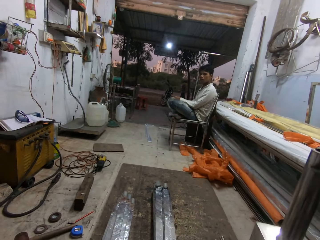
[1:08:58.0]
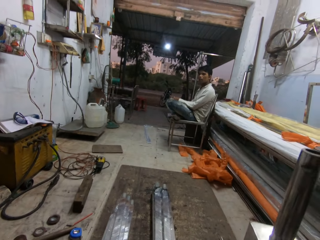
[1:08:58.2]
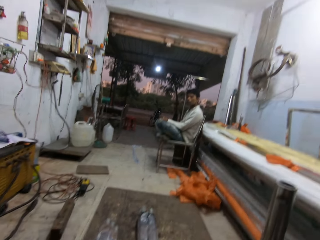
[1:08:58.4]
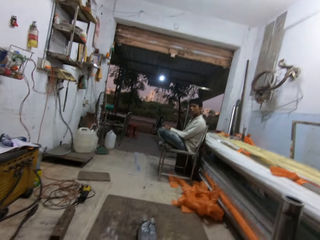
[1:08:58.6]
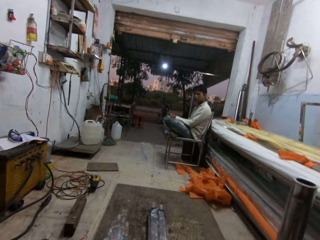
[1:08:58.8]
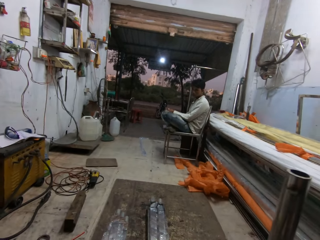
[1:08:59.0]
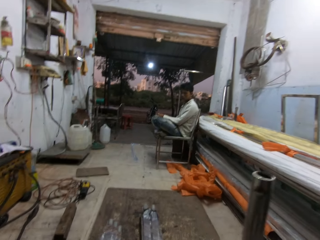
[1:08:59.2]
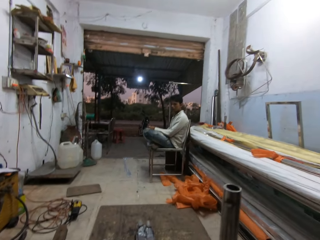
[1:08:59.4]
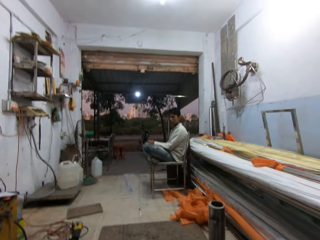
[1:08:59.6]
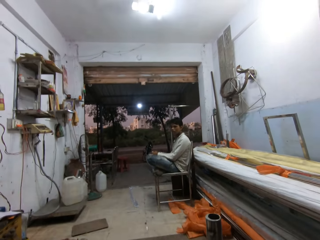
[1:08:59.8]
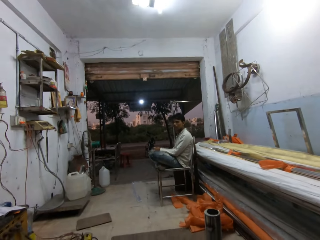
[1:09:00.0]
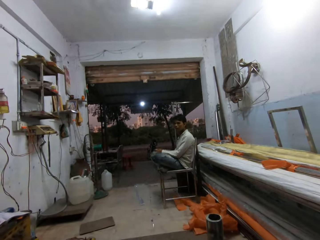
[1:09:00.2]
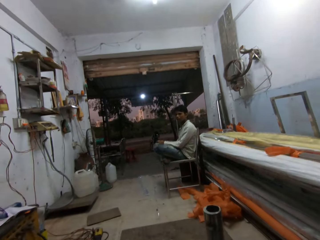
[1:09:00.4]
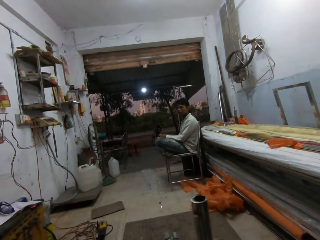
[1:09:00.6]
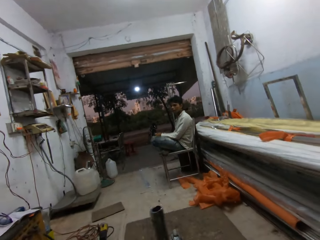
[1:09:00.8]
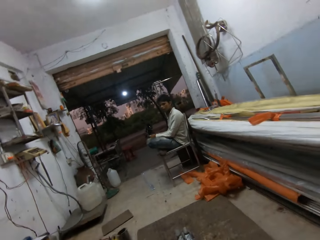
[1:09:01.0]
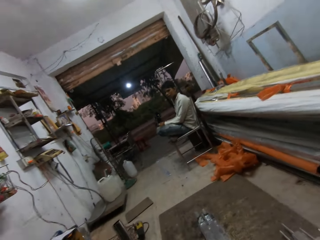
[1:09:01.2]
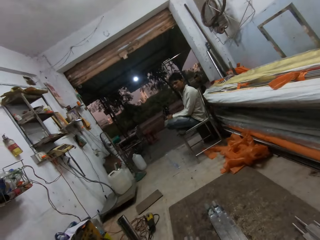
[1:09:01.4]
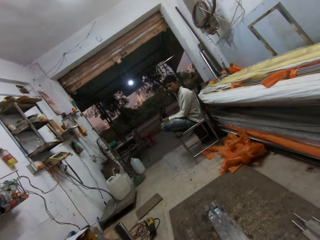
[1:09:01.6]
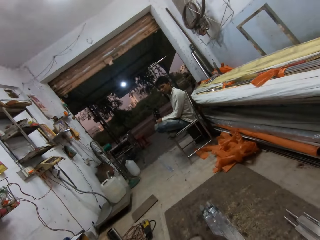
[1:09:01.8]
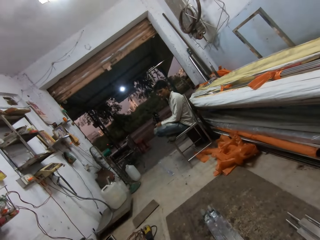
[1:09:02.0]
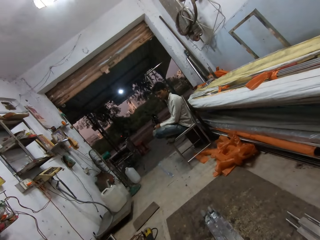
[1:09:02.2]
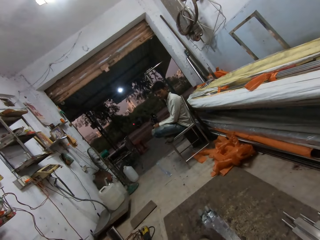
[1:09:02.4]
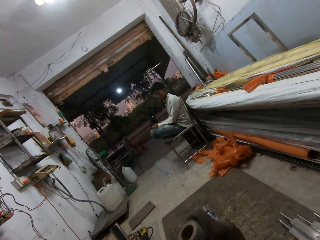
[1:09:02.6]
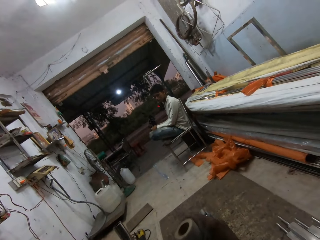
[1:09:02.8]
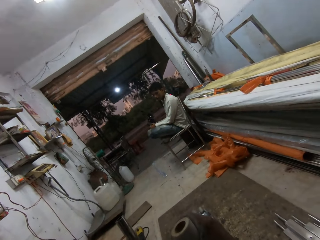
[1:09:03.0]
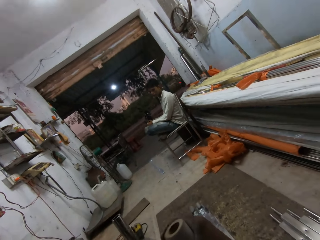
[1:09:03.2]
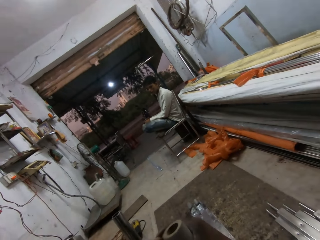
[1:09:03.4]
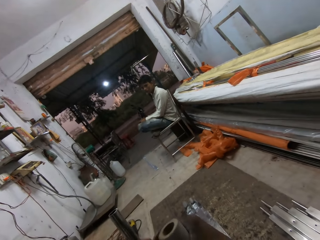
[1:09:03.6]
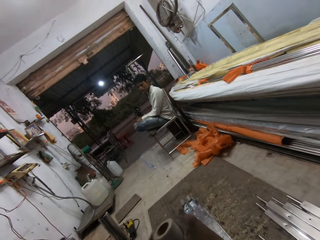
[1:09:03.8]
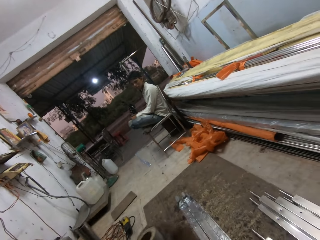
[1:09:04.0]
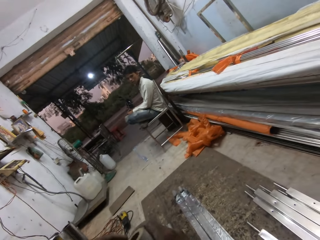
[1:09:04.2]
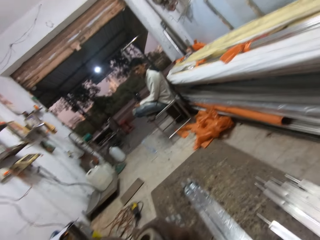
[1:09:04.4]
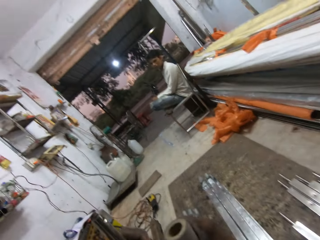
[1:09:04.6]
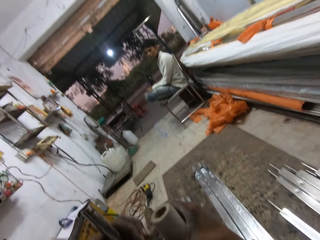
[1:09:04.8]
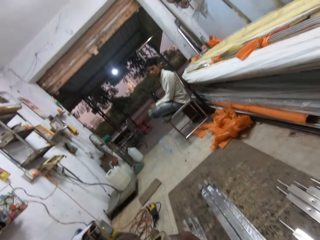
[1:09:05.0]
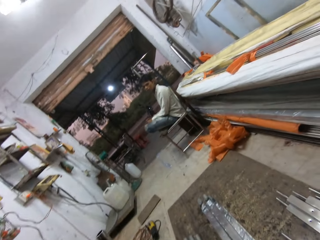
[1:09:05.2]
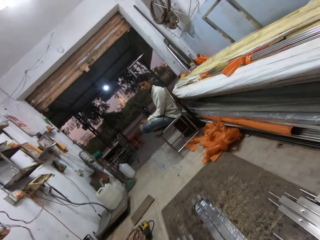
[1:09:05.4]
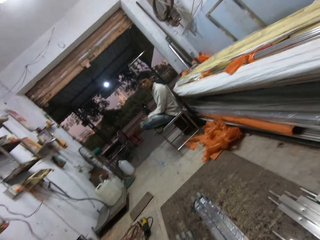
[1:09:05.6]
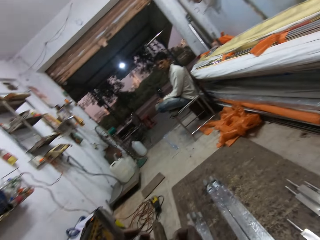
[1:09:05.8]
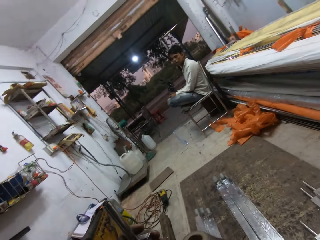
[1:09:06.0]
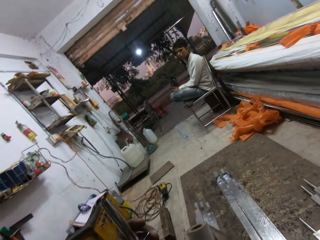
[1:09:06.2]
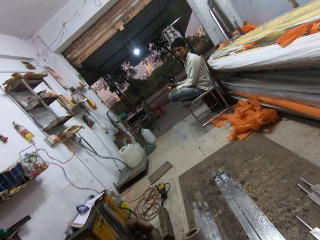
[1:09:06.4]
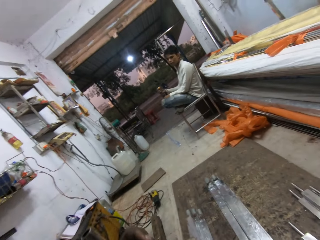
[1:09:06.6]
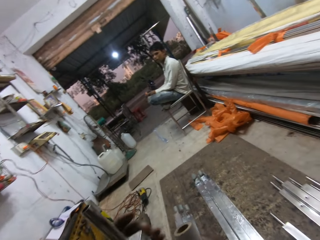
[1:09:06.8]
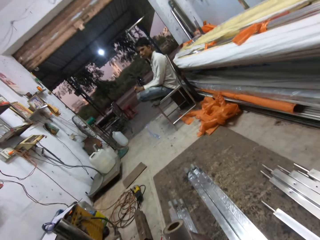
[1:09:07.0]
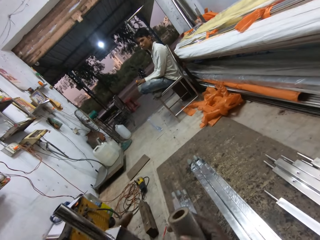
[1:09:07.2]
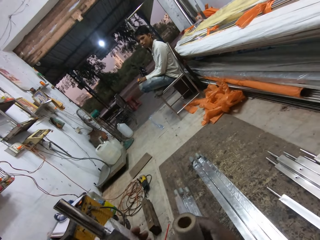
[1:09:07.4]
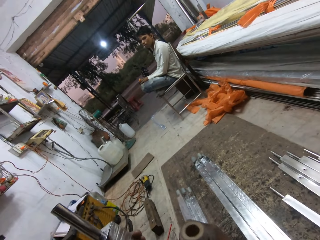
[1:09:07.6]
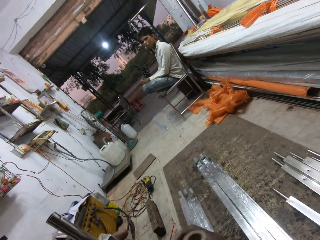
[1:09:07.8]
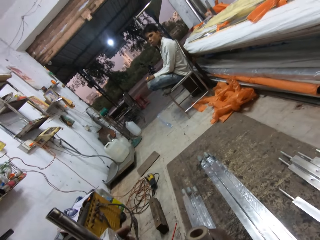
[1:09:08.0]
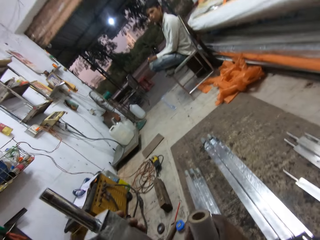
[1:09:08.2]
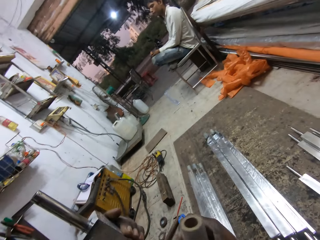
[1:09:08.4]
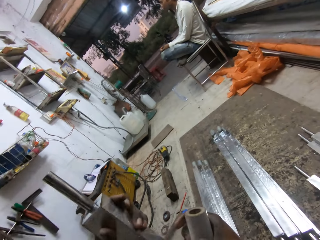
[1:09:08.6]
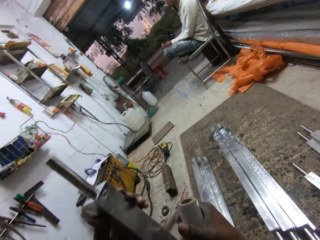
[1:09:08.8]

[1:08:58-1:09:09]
The camera wearer takes the iron rod from his right arm with his left hand. He masks the iron rod in his left hand with the cellotape in his right hand.

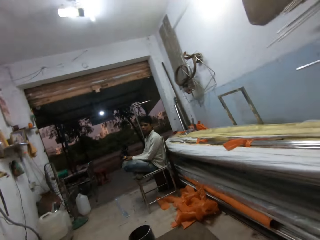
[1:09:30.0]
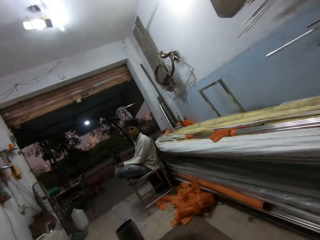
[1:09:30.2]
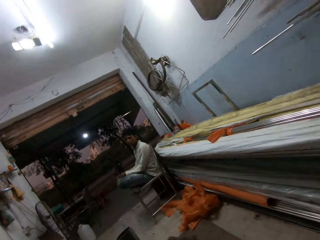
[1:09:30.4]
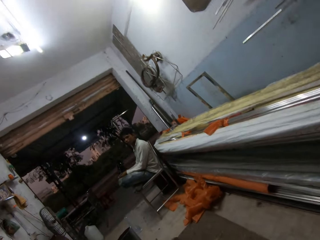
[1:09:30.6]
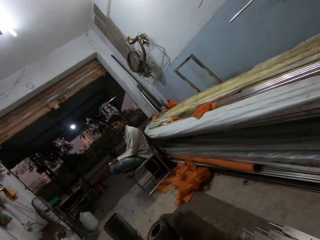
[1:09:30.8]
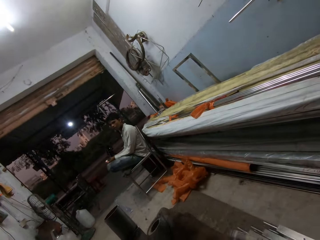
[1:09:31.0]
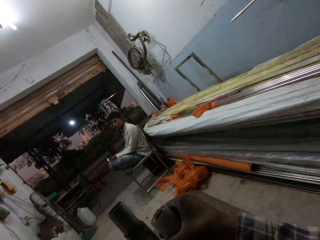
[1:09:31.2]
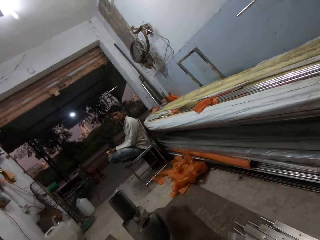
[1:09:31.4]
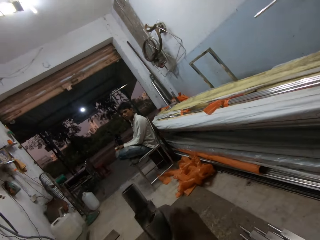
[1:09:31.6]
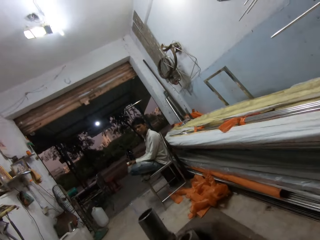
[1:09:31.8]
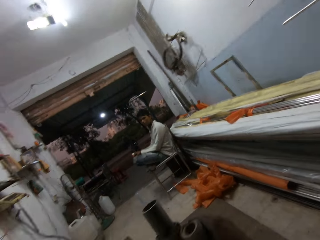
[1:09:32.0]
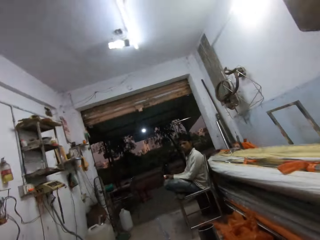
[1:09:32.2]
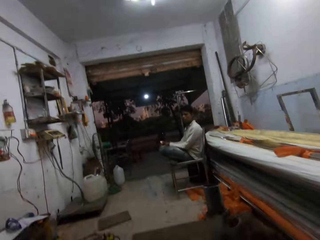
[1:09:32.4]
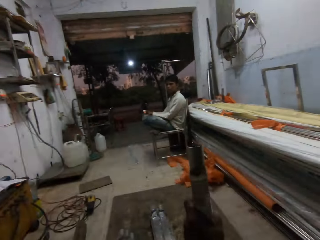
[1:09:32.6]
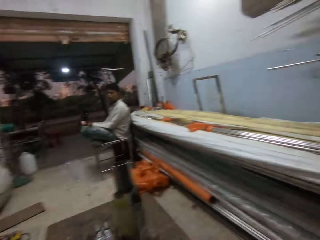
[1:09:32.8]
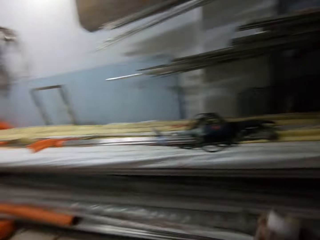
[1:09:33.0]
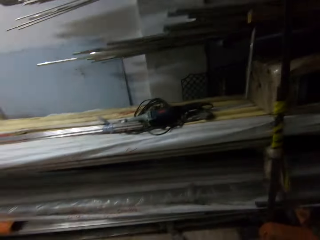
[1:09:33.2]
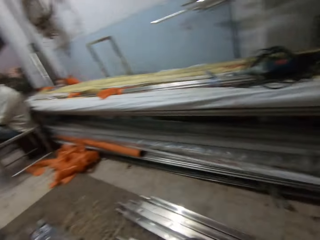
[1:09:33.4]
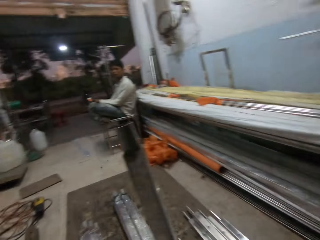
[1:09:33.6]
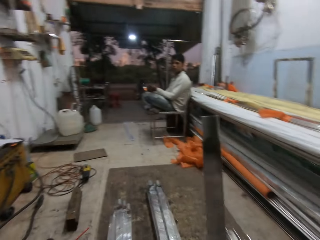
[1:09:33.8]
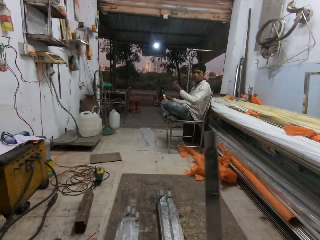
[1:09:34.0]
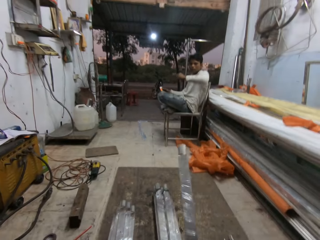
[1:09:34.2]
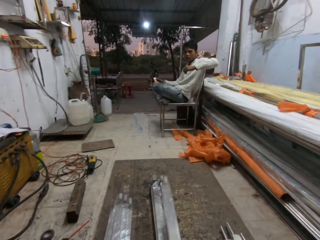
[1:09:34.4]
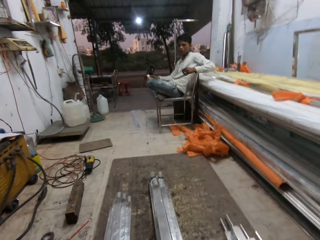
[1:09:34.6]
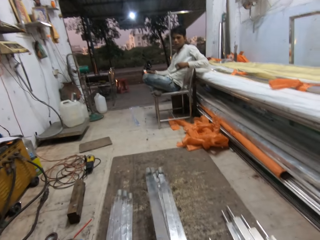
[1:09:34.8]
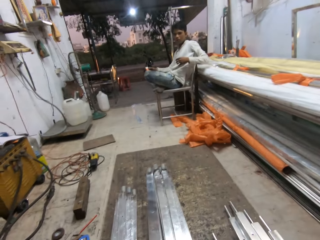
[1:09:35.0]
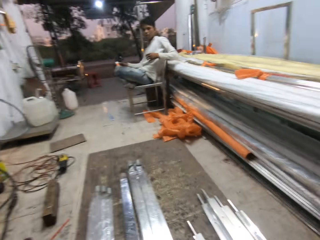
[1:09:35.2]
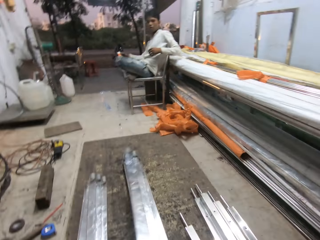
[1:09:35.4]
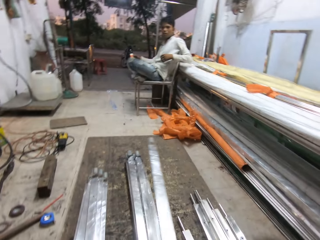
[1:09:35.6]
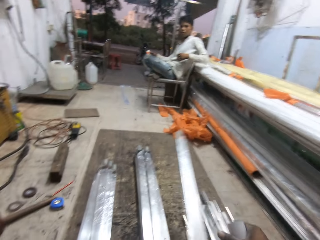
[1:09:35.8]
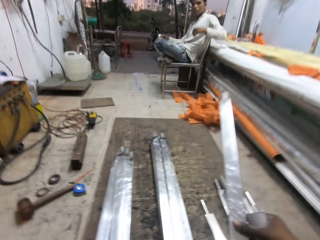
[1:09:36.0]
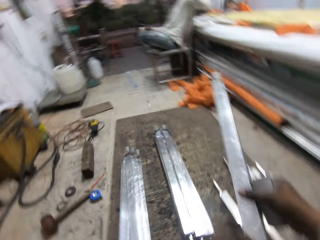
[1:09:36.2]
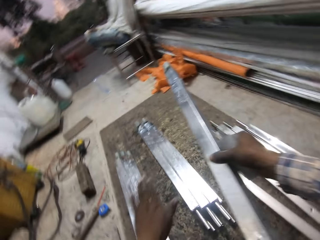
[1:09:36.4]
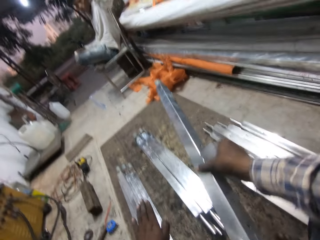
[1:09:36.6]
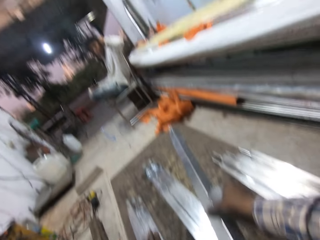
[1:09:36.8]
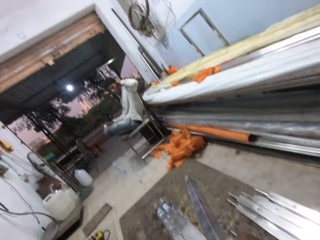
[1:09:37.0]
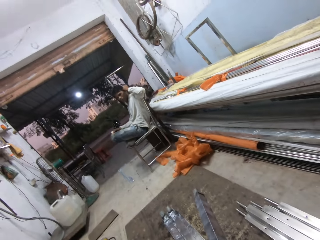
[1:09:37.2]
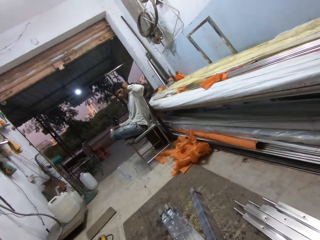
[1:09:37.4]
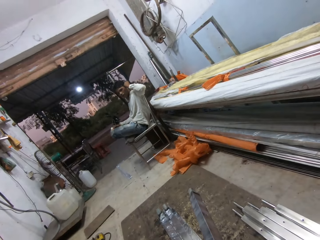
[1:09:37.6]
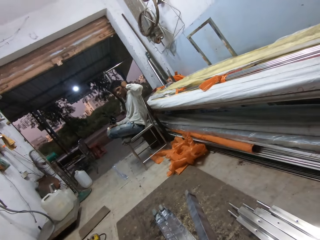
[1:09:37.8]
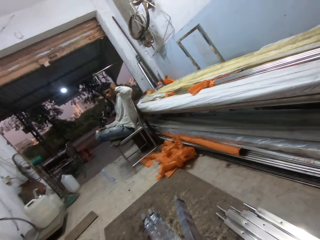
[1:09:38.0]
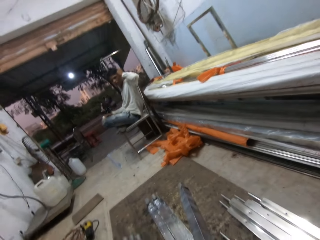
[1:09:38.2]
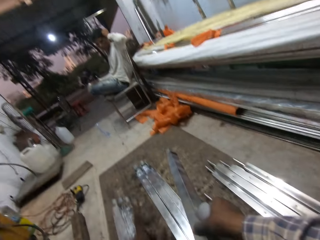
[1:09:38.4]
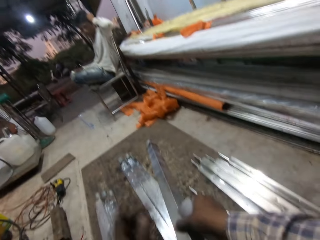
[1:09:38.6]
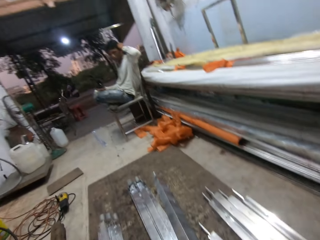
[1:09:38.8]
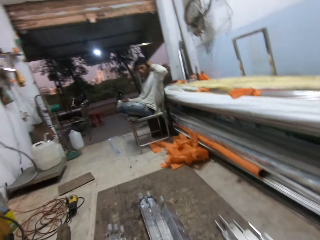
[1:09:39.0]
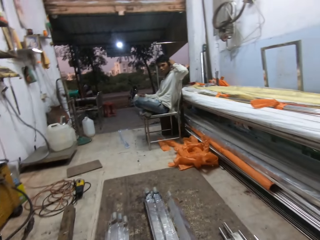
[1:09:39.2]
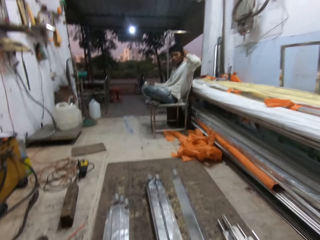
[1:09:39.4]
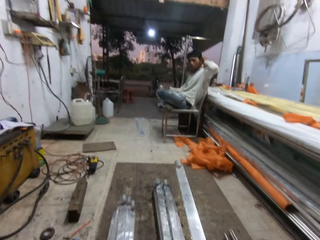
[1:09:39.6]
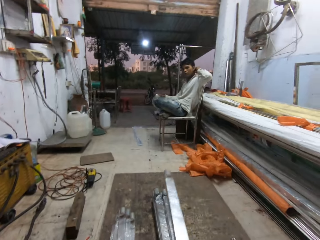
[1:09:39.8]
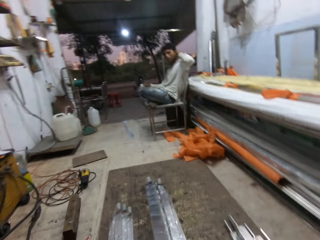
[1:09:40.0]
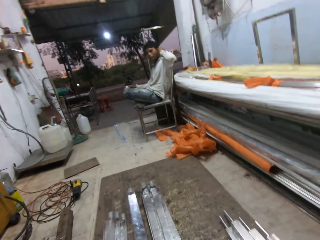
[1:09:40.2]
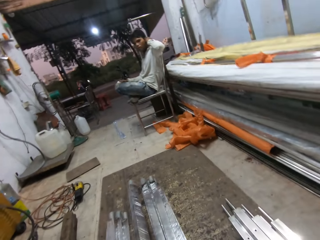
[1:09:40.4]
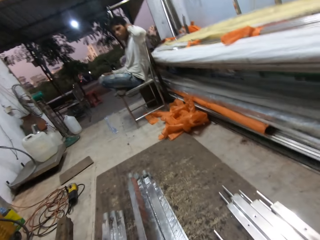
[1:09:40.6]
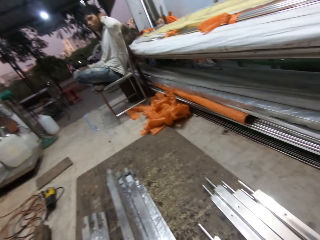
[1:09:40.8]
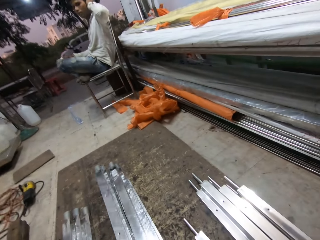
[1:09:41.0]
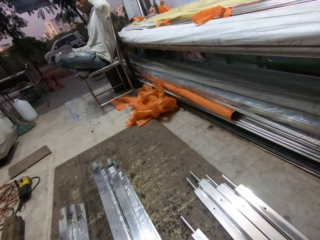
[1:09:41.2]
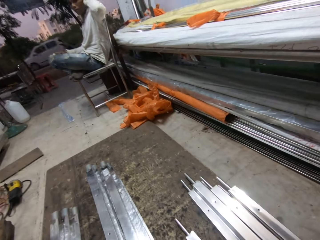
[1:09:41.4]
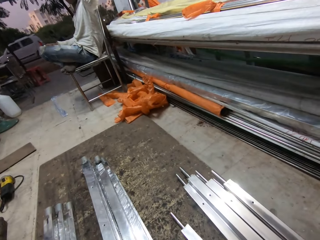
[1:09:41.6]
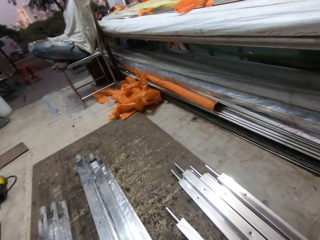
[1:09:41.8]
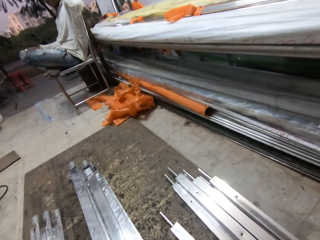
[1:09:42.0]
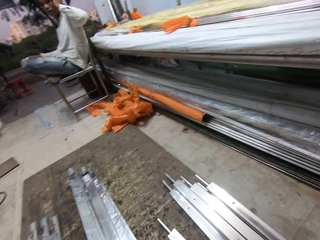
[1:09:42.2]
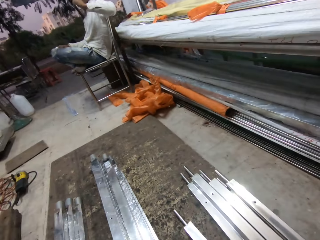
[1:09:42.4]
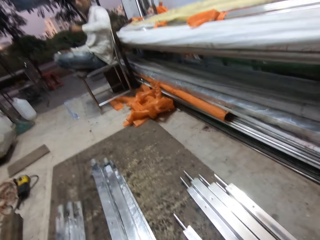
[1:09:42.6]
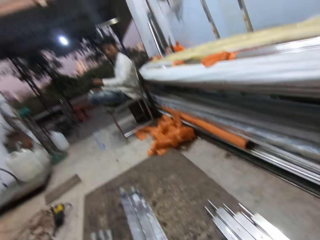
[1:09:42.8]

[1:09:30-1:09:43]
The camera wearer cuts the cellotape from the iron rod with his right hand. He puts a rectangular steel metal down. A man places his left hand on the base of the chair. The camera wearer passes the iron rod from his left hand to his right hand and gesticulates with his left hand. The man touches his head with his left hand. The camera wearer passes the iron rod from his right hand to his left hand. He drops the iron rod on the pile of iron rods on the floor with his left hand.
